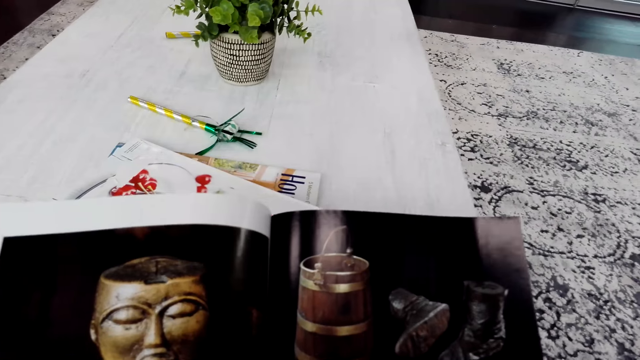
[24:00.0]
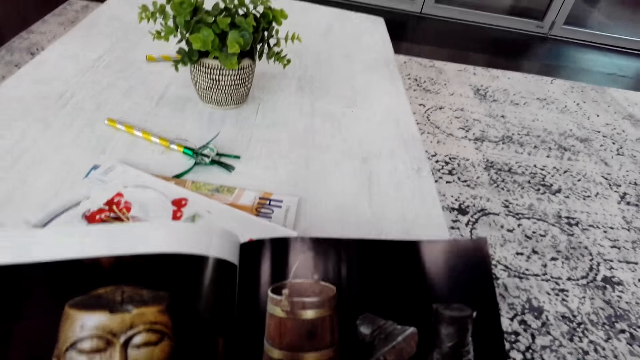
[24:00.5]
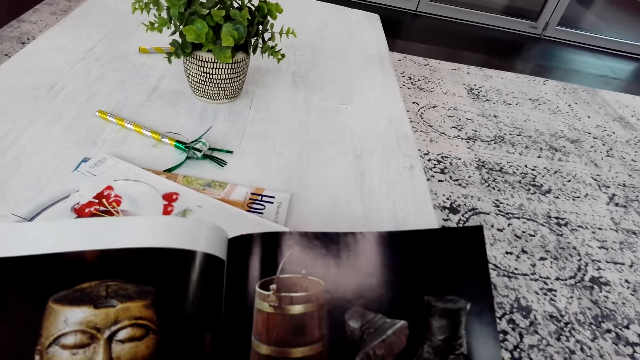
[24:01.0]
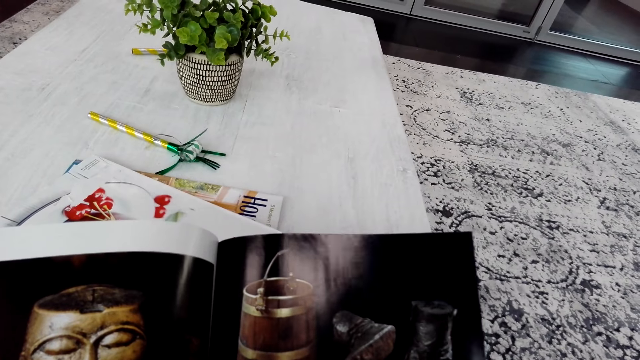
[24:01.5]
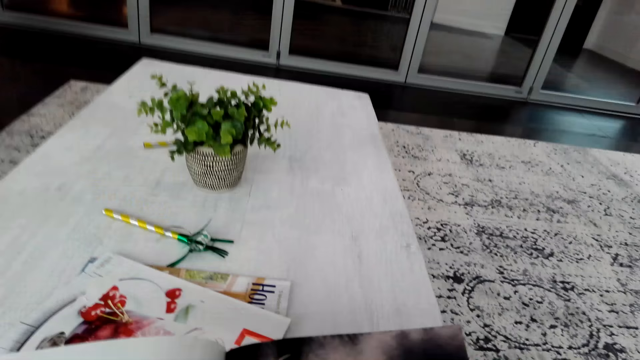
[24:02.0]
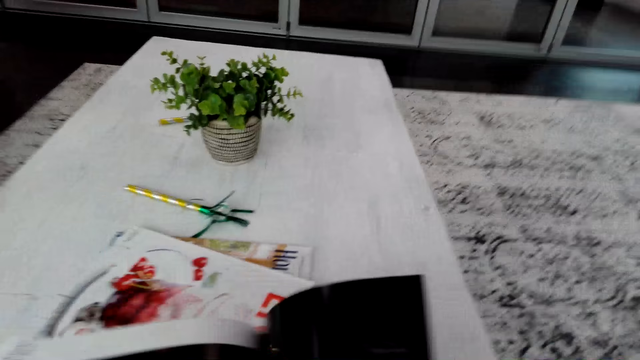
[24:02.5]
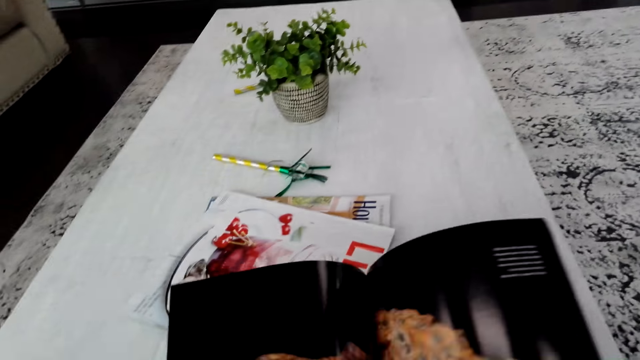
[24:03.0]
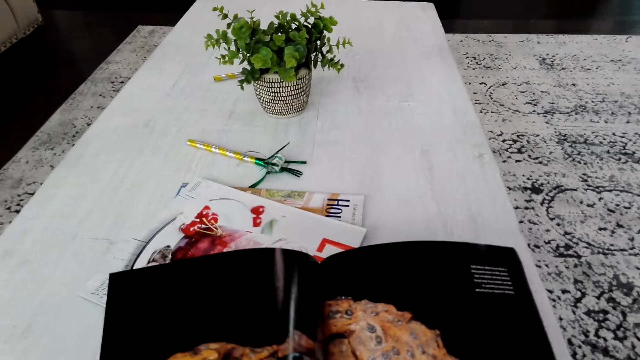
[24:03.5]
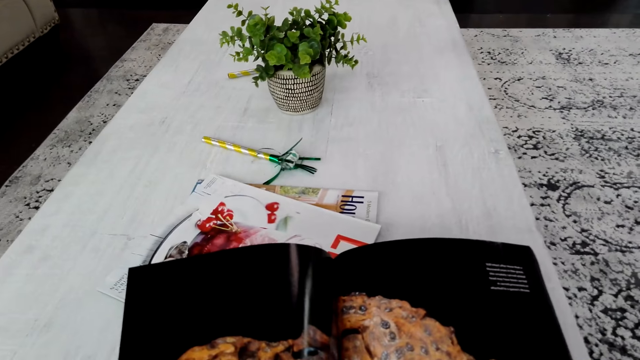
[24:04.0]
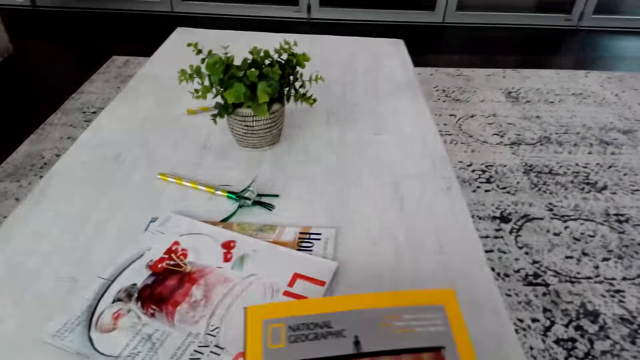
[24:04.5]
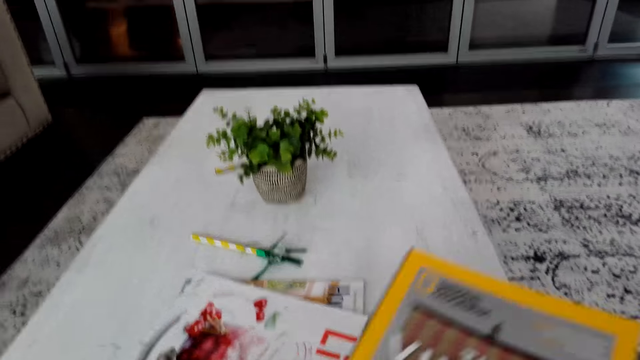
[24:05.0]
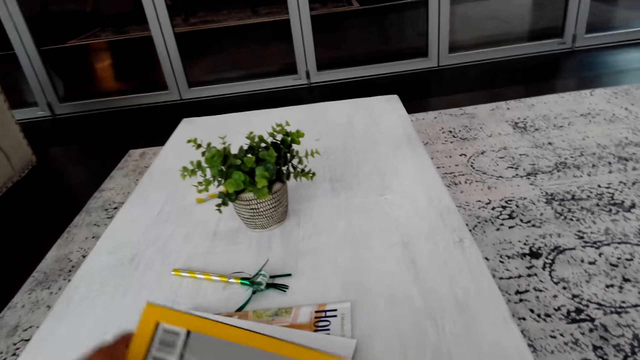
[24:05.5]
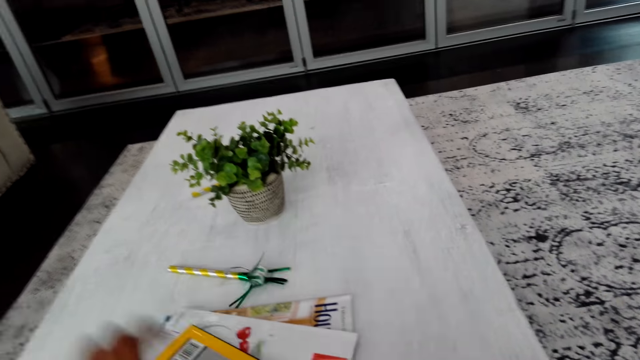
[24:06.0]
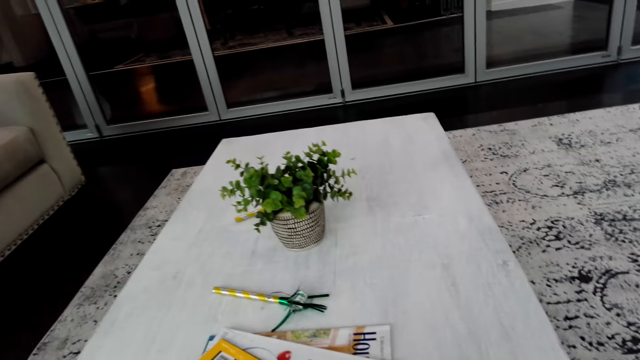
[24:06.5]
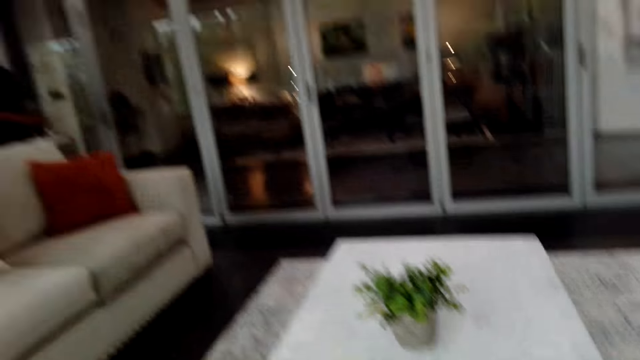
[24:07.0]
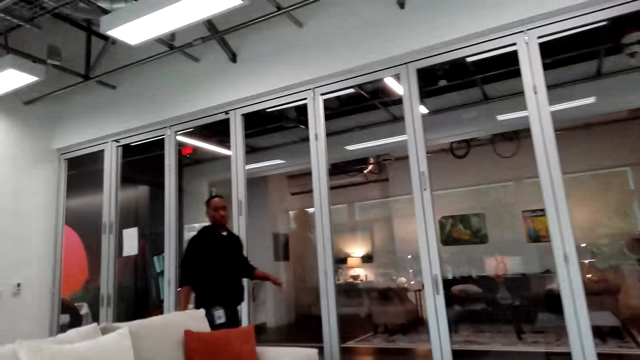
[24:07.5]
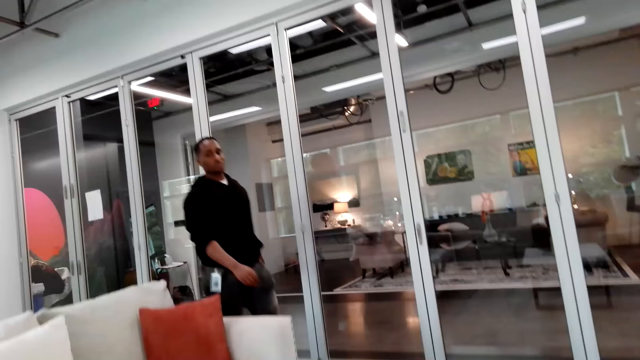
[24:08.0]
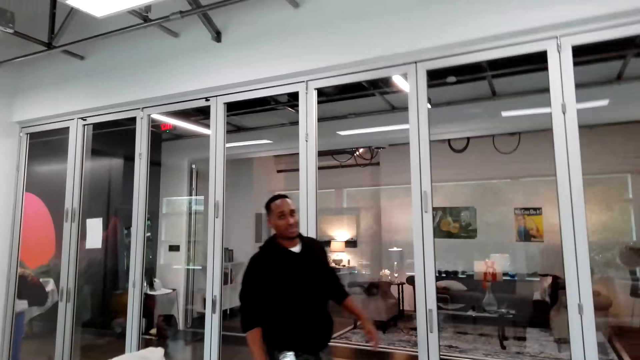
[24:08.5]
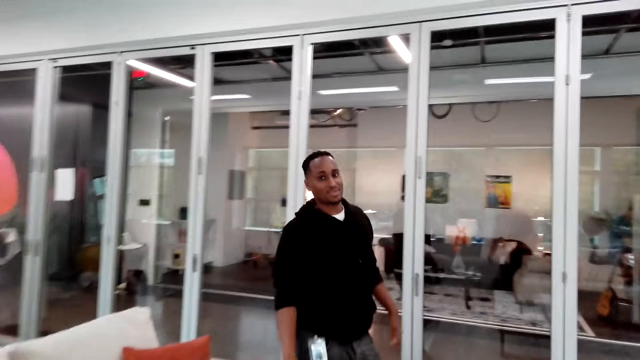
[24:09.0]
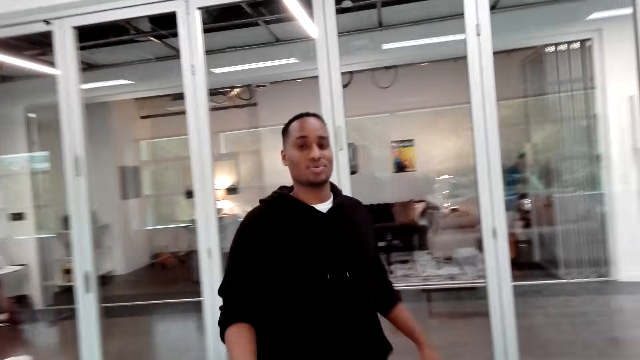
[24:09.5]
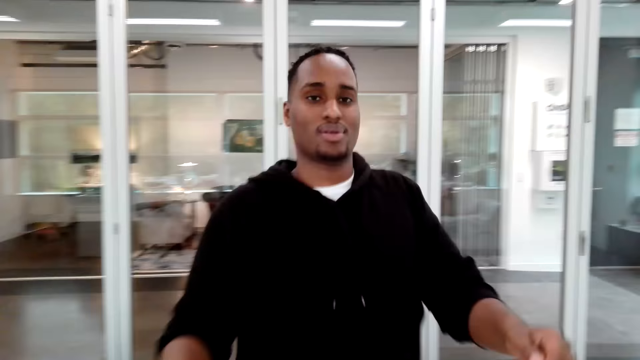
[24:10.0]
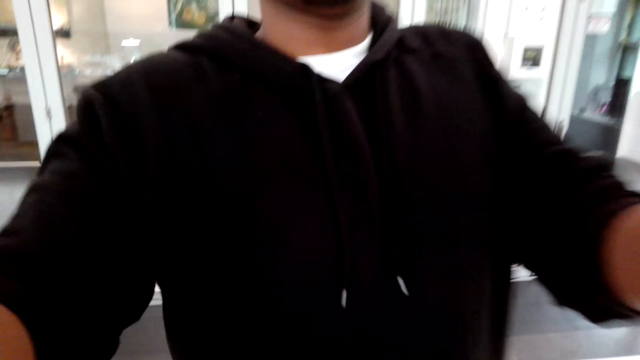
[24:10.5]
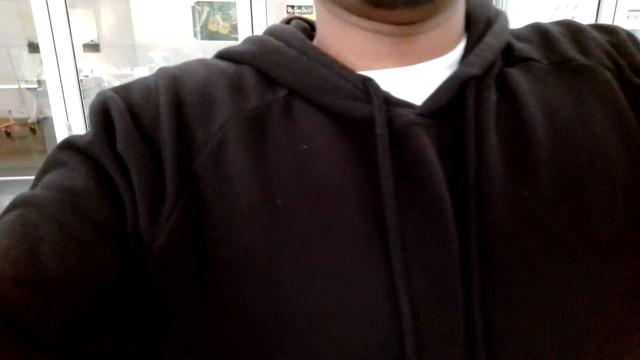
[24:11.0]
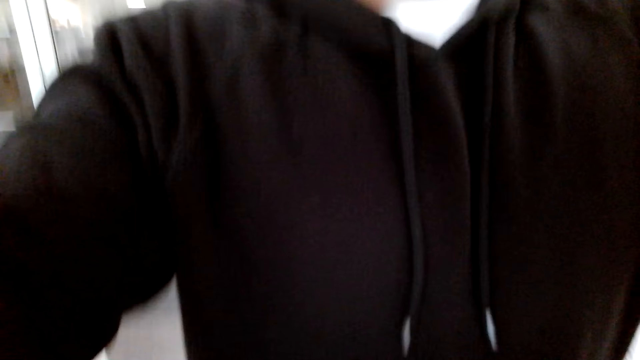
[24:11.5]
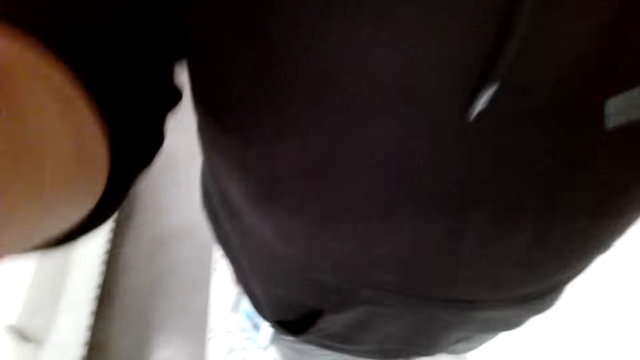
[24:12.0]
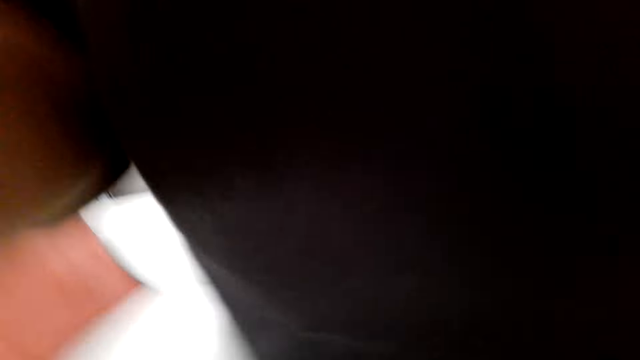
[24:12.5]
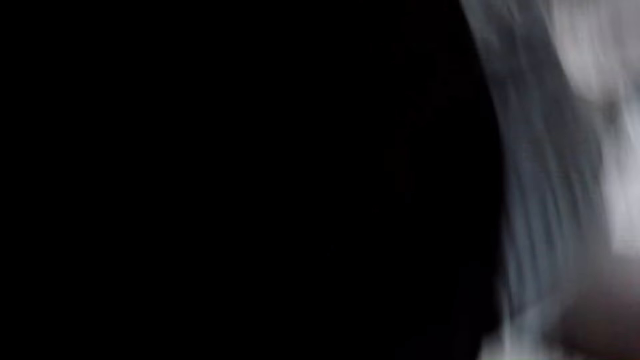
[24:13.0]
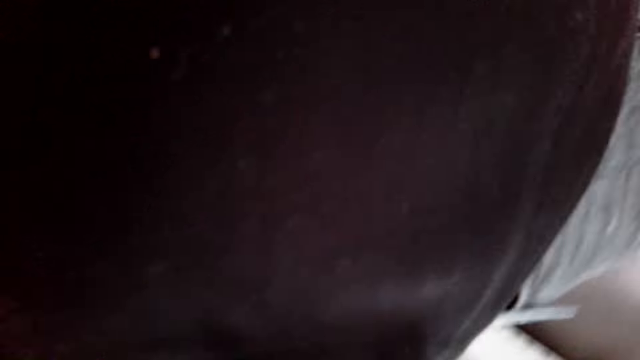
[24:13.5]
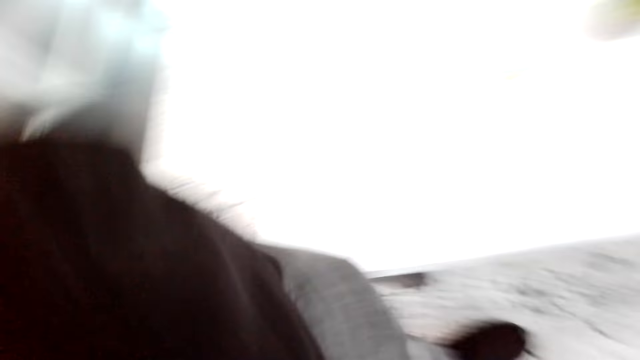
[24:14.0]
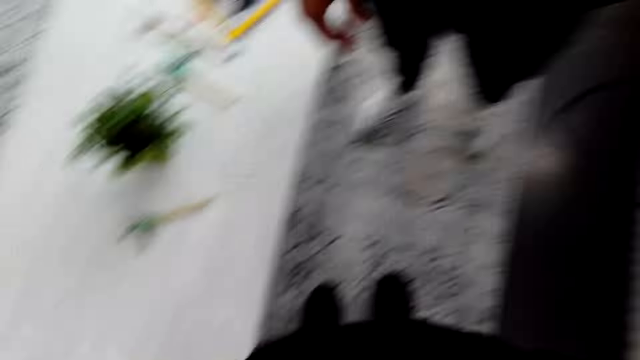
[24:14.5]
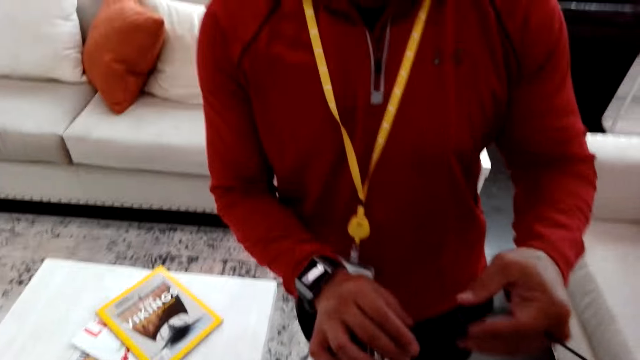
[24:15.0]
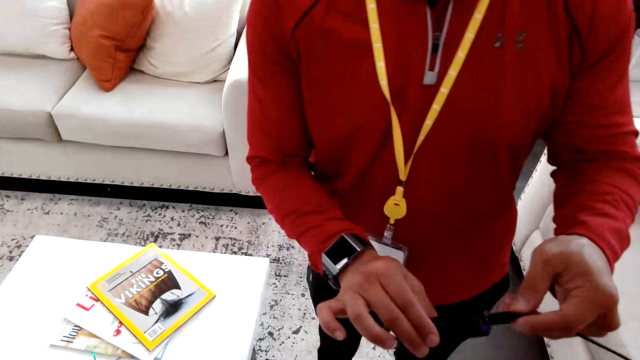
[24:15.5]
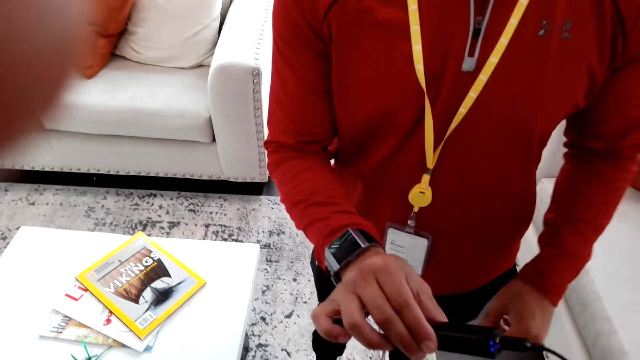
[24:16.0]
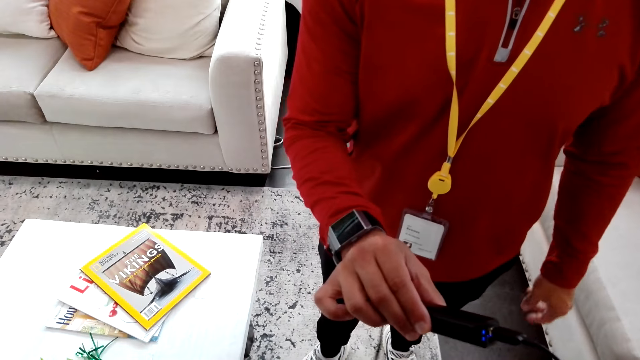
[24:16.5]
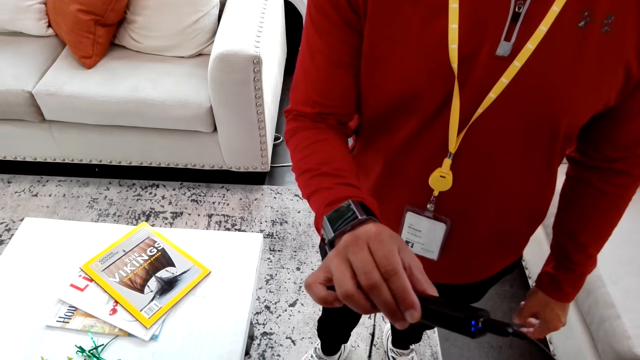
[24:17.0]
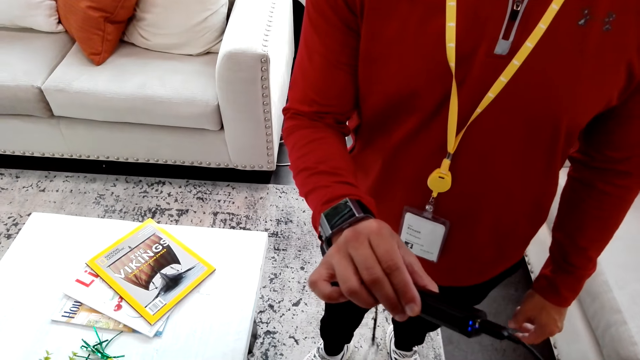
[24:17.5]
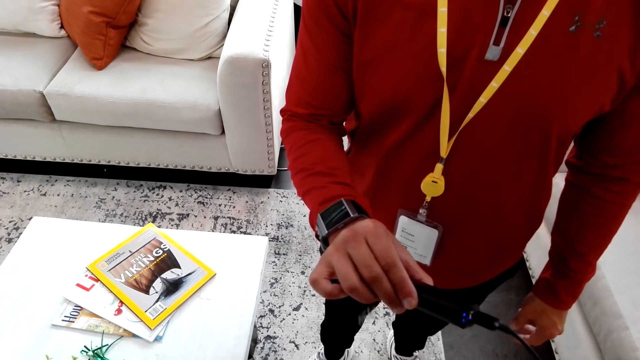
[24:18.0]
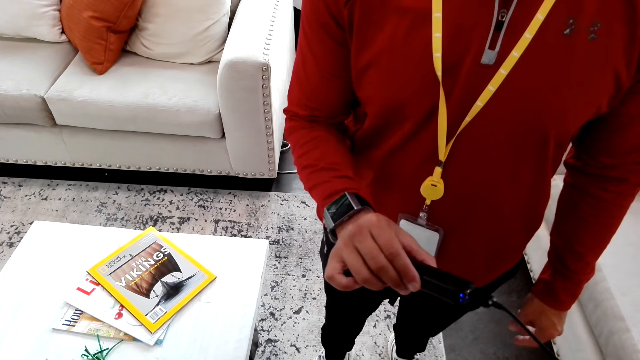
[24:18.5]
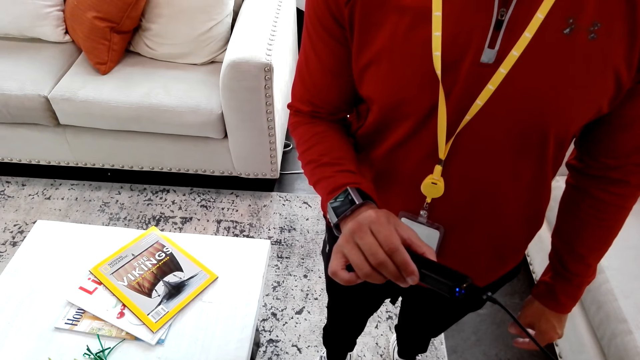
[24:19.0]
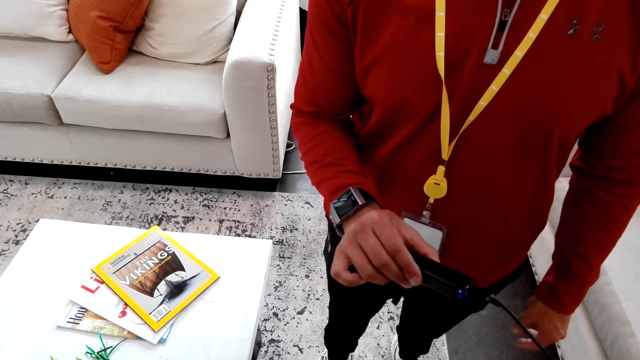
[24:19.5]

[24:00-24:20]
A person converses with the camera wearer. The camera wearer responds to the person and turns a page in the book. The person converses with the camera wearer. The camera wearer responds to the person. They close the book. They place the book on the table. They stand from the chair. The person converses with the camera wearer. The camera wearer responds to the person. The person touches the camera wearer's camera. The person takes the camera from the camera wearer. The camera wearer adjusts the camera.
